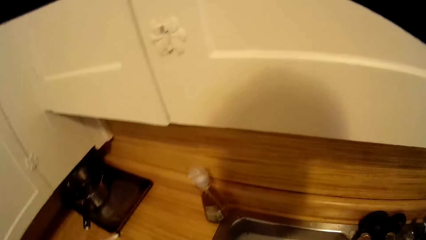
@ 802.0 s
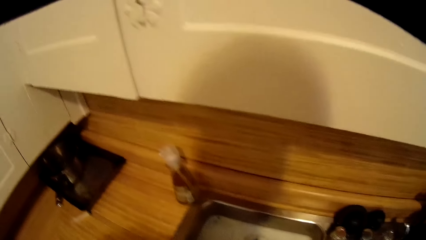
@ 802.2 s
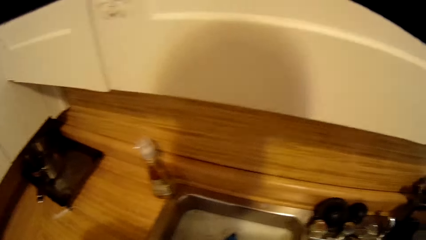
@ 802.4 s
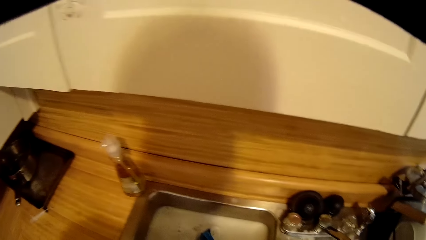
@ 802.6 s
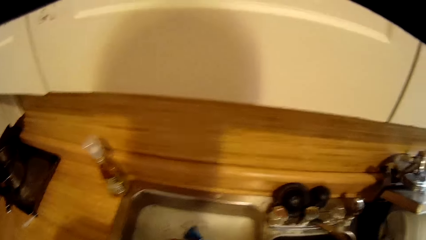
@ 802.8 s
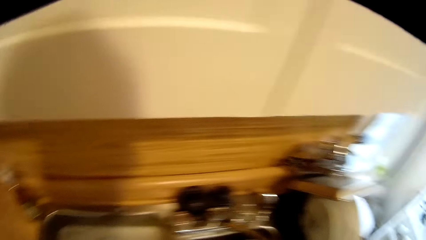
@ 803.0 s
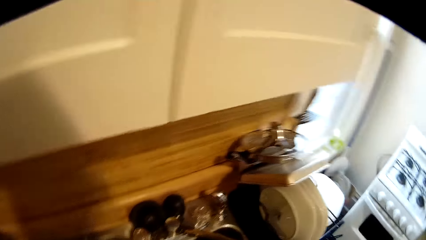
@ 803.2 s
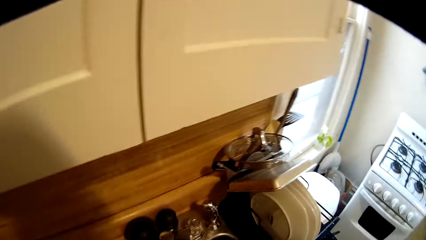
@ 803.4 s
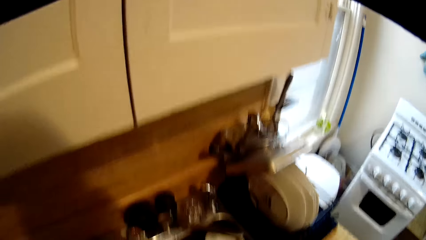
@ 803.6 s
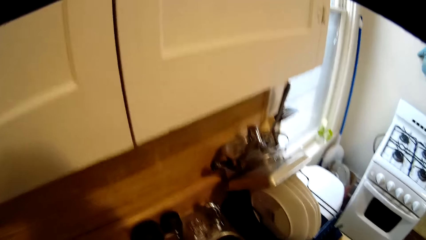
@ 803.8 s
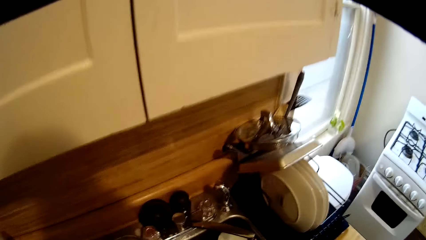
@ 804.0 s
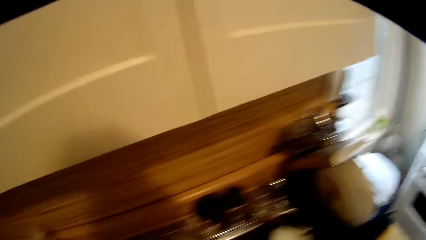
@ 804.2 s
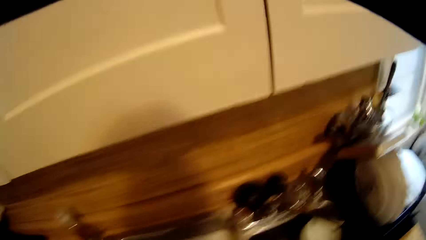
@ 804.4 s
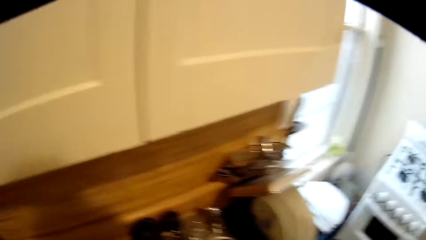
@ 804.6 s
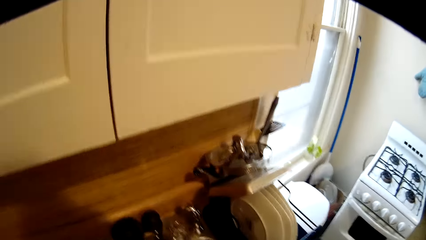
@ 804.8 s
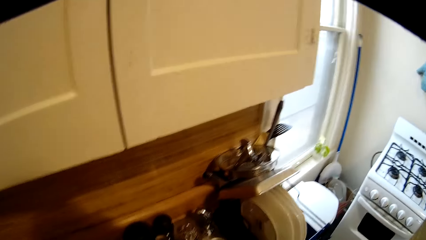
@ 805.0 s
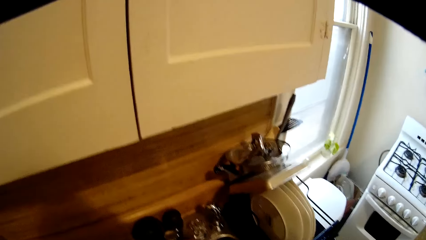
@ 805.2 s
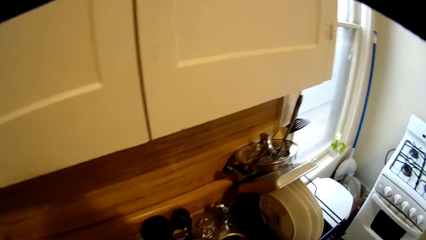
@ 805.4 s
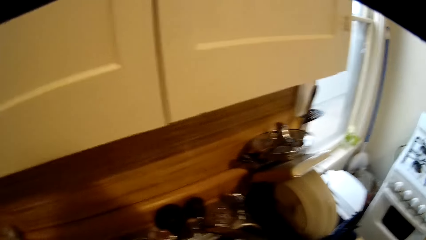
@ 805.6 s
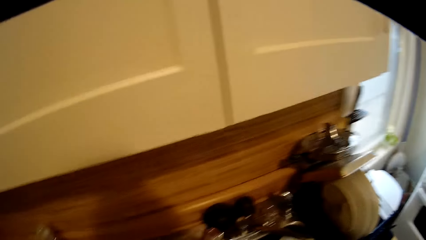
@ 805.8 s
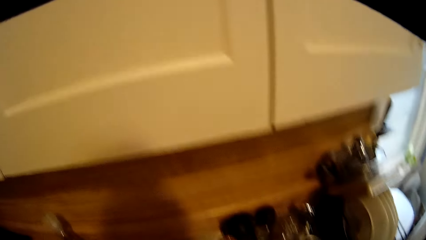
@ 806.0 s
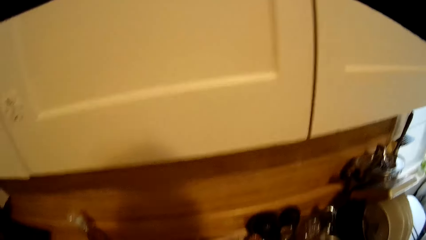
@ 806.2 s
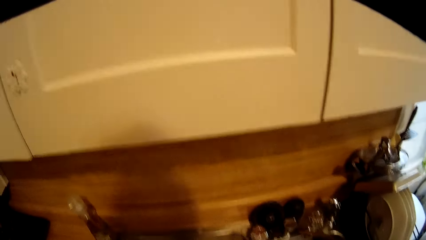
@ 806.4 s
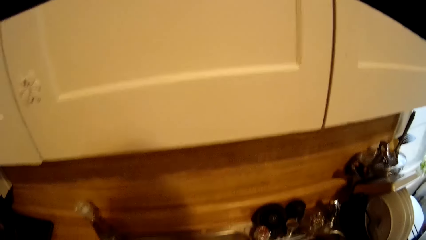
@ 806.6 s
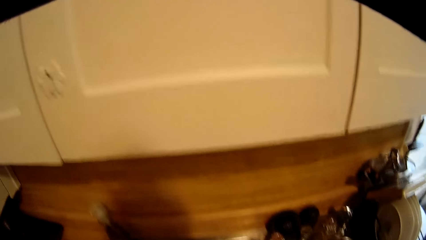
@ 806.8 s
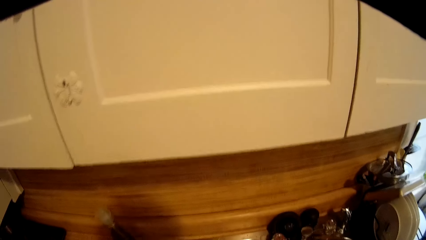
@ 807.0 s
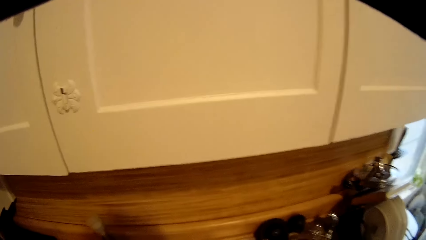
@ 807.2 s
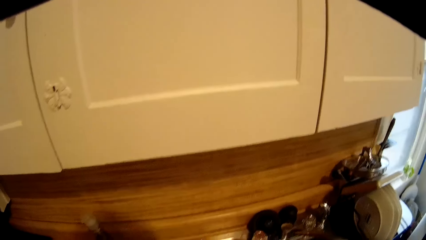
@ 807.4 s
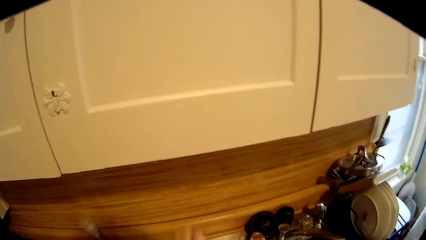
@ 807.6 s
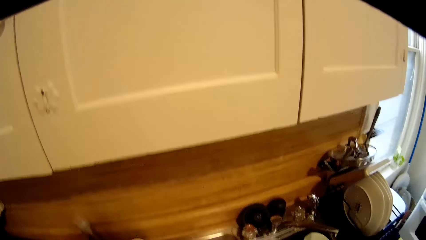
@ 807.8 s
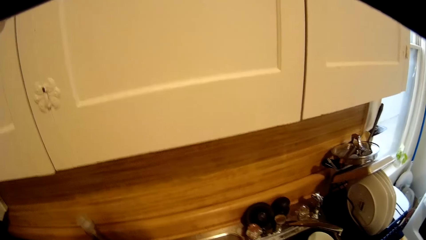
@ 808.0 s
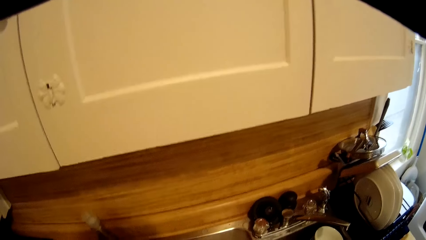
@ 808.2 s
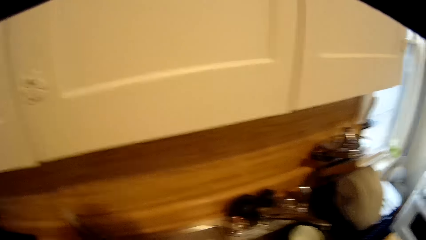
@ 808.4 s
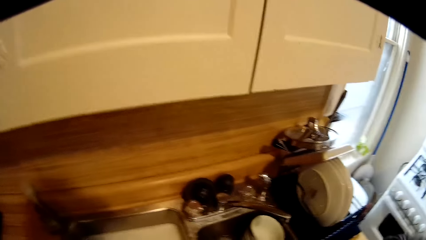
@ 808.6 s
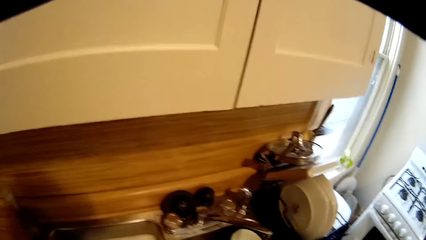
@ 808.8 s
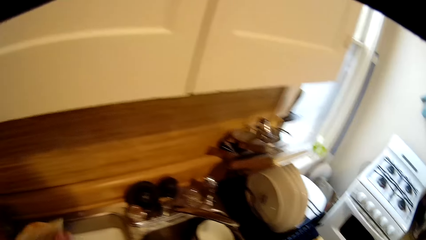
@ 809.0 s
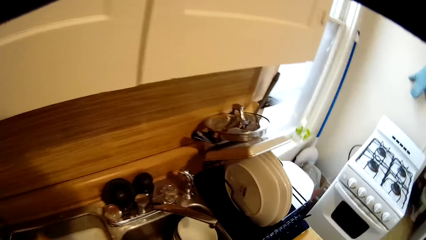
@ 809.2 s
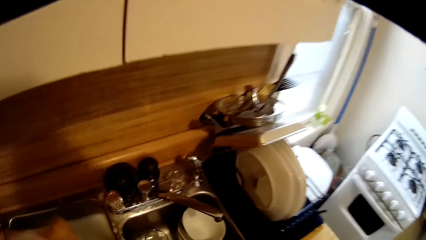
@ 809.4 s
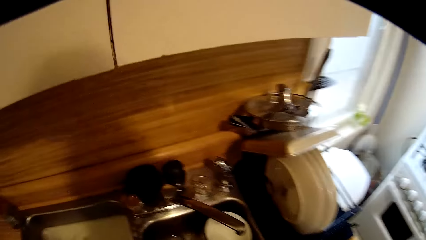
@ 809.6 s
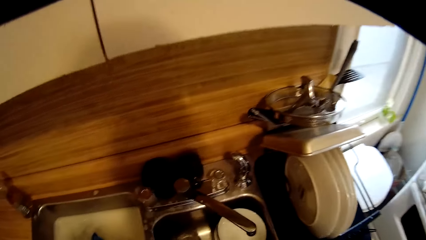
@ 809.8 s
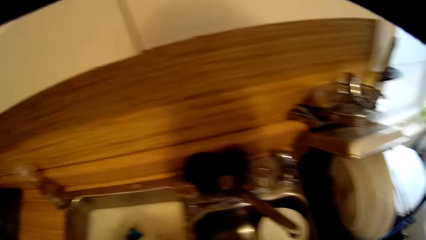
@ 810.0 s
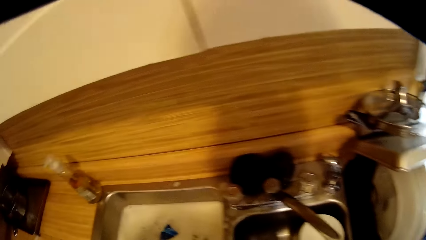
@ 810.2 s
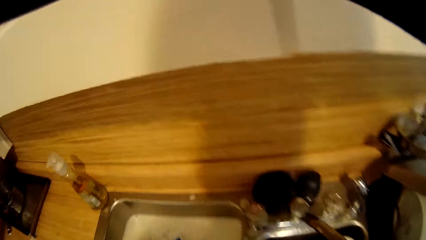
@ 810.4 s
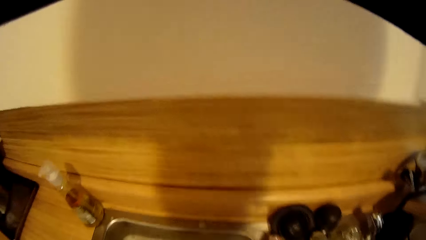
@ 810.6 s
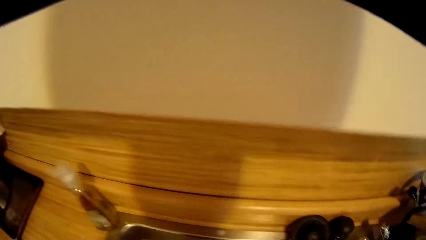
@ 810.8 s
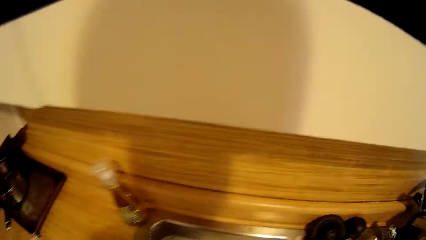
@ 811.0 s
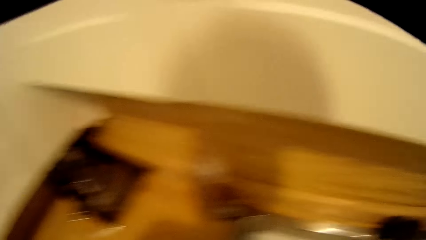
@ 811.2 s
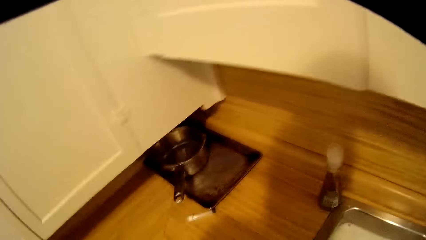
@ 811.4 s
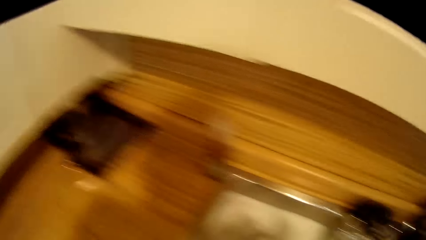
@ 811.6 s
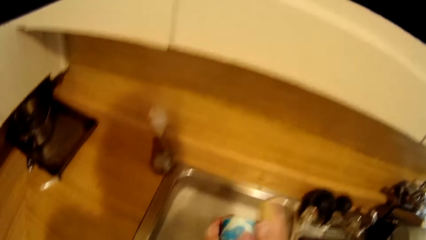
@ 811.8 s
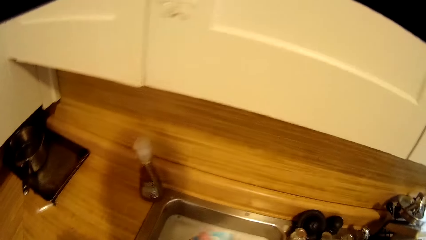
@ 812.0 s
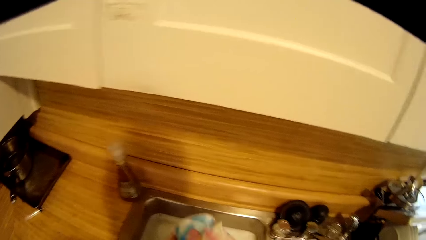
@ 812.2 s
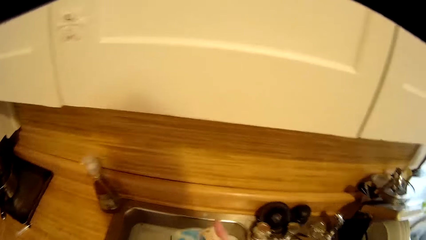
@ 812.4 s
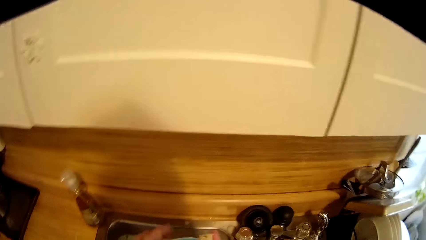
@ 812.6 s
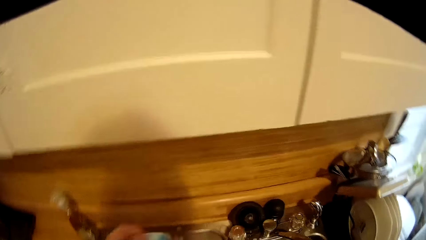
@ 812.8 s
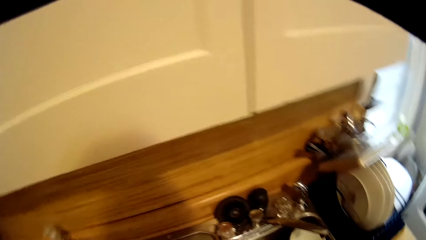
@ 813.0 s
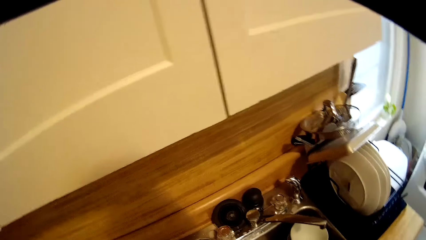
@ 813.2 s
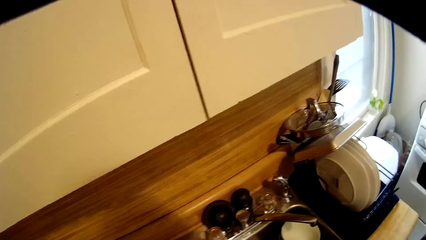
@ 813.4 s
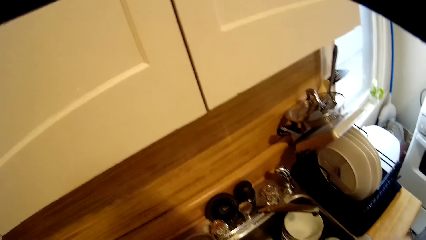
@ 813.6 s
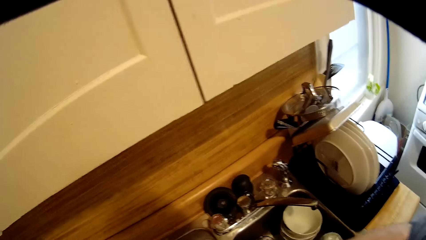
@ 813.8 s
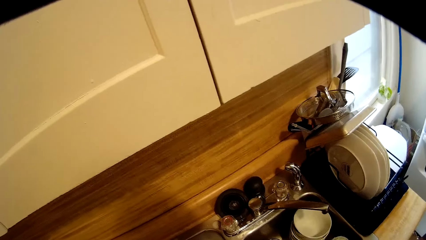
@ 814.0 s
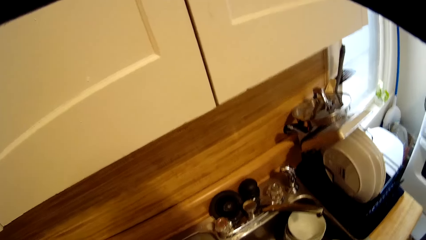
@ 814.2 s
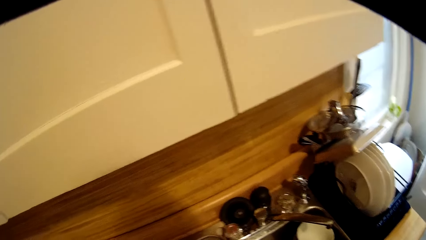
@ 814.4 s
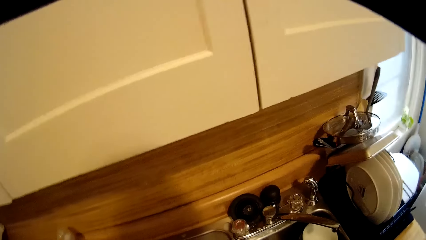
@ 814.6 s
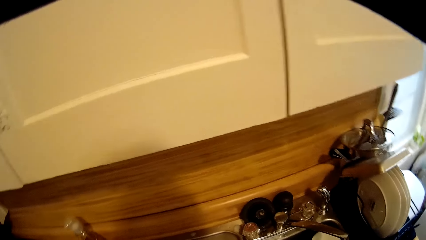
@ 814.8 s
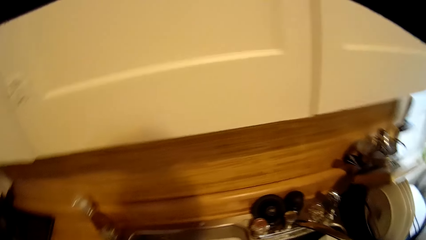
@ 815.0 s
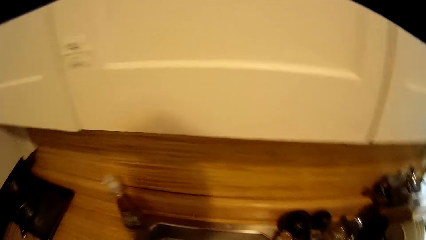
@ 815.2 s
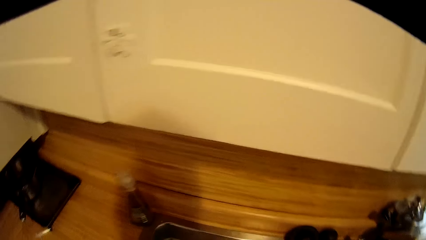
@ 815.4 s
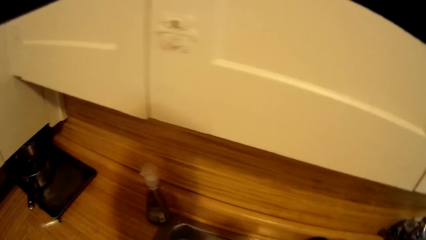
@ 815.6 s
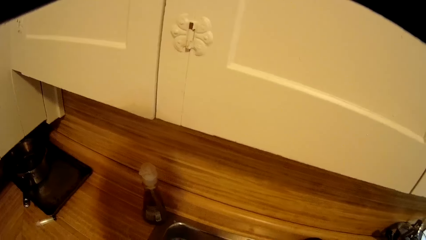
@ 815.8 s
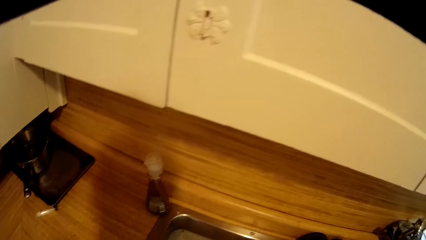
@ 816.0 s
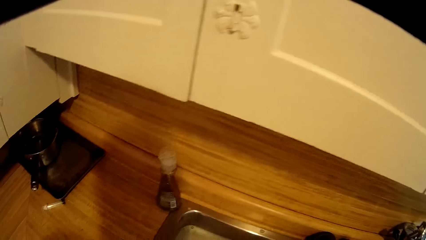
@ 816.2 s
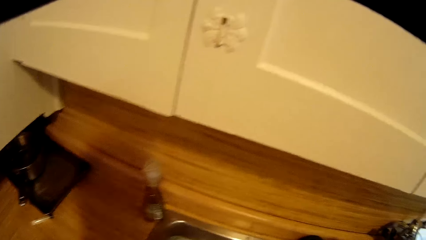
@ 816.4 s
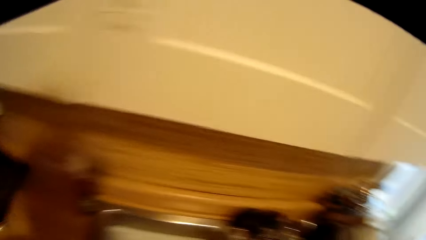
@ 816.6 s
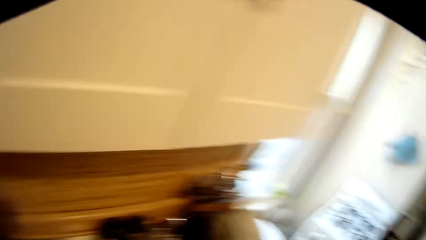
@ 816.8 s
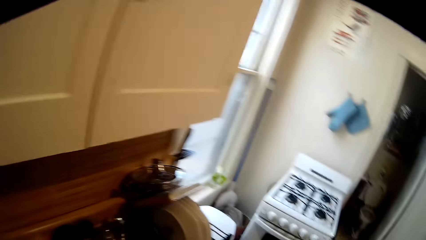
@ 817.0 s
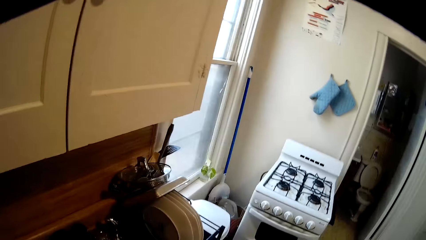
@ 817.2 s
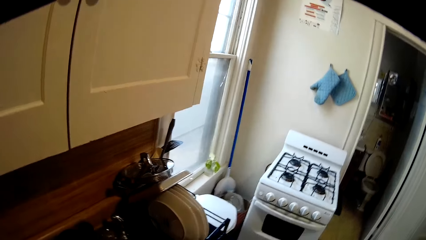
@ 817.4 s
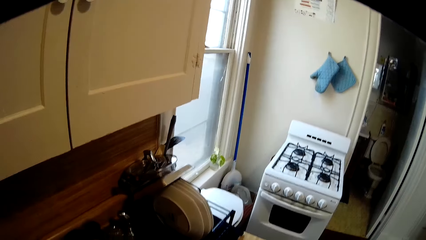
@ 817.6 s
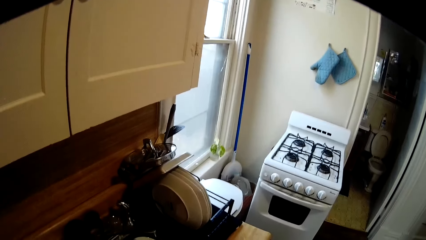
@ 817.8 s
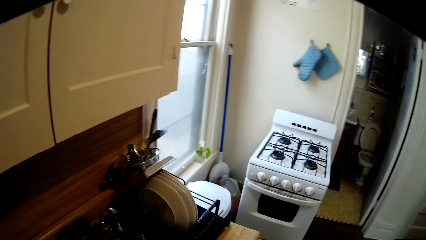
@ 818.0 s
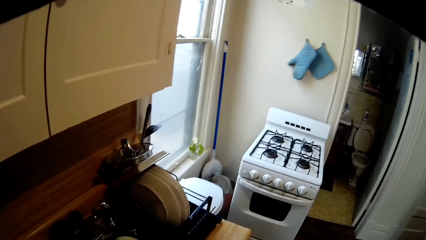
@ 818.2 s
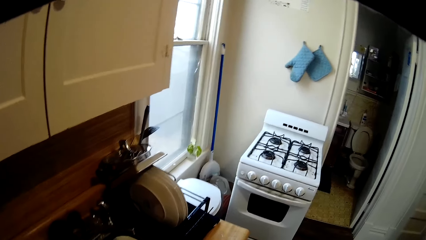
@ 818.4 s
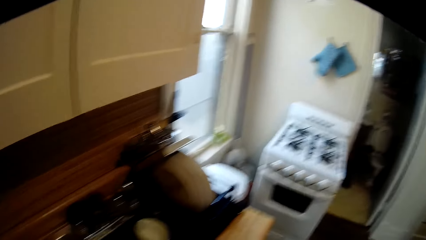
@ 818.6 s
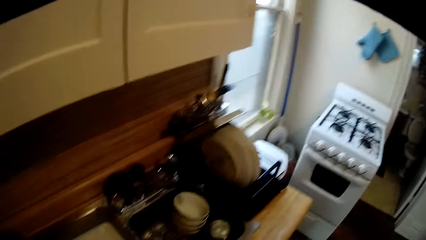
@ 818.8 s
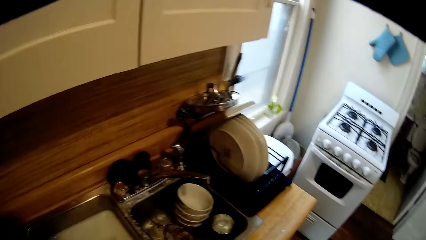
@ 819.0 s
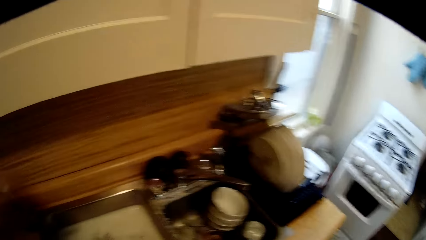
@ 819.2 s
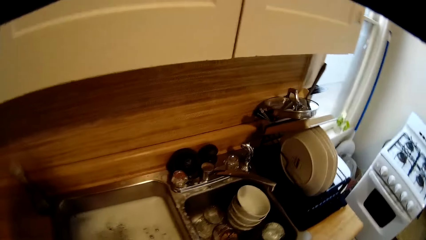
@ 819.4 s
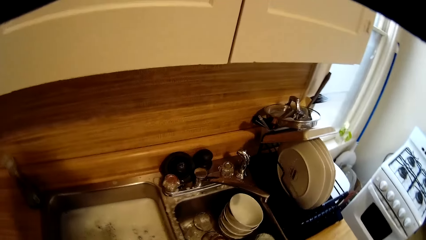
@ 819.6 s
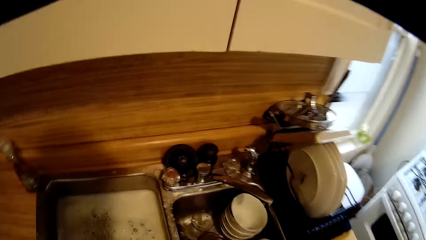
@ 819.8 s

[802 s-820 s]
The camera wearer washes the utensils. They wash the utensils again.
